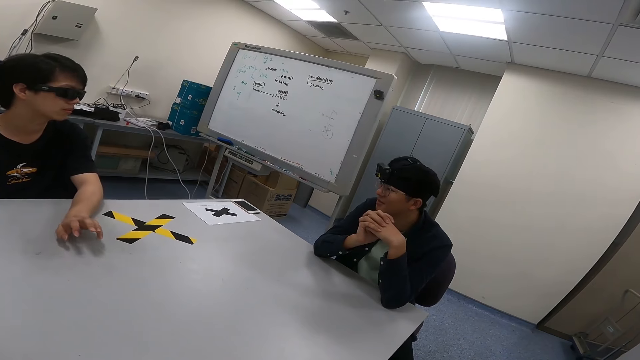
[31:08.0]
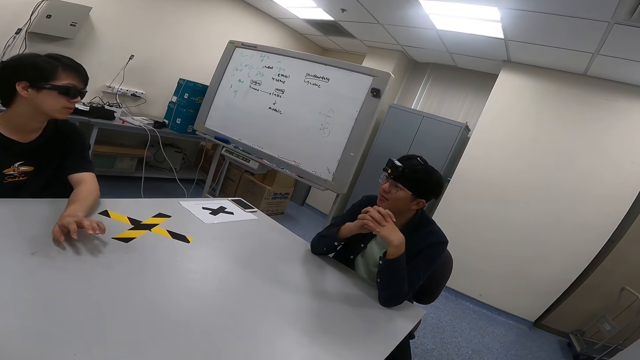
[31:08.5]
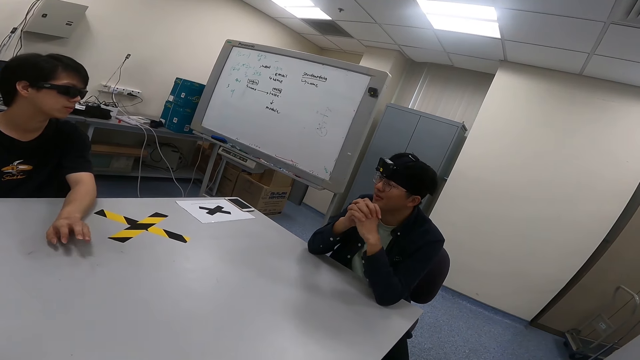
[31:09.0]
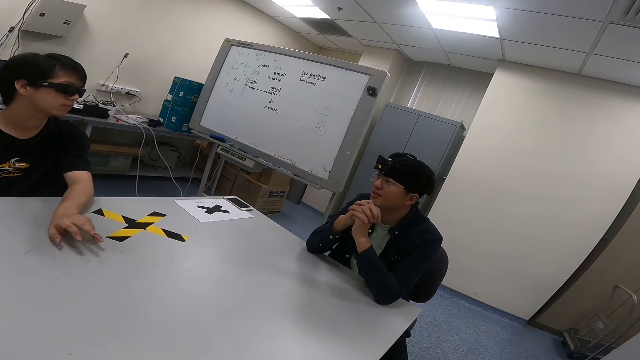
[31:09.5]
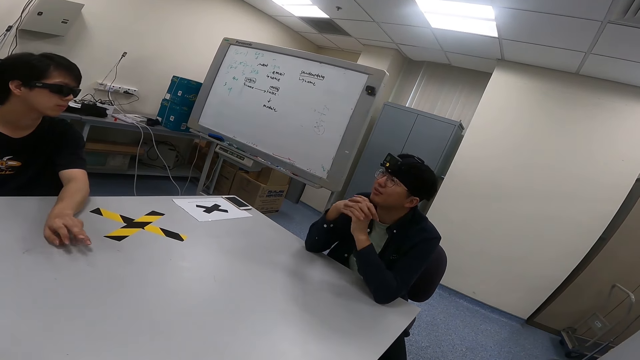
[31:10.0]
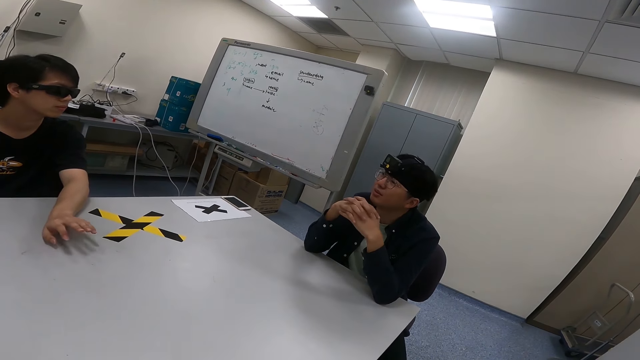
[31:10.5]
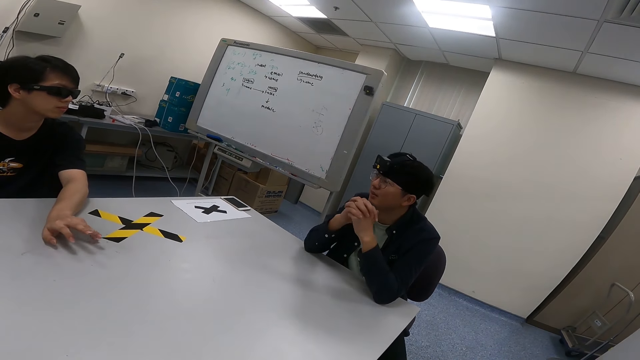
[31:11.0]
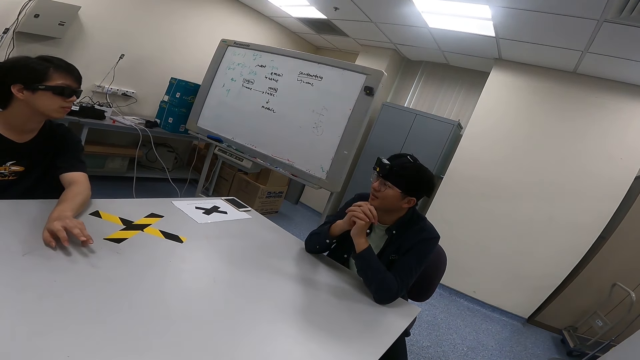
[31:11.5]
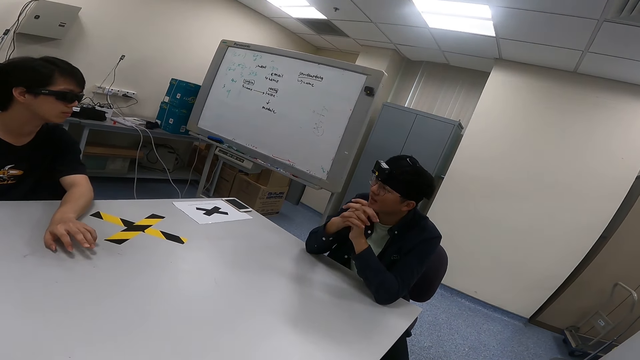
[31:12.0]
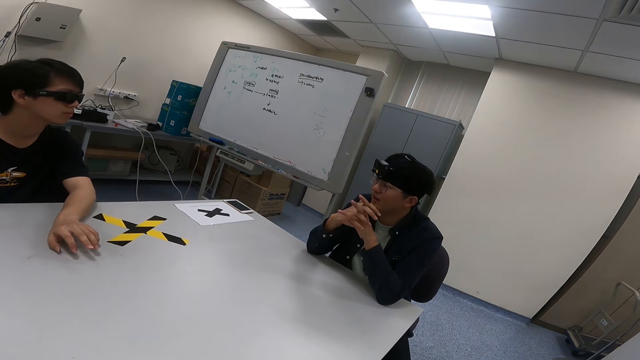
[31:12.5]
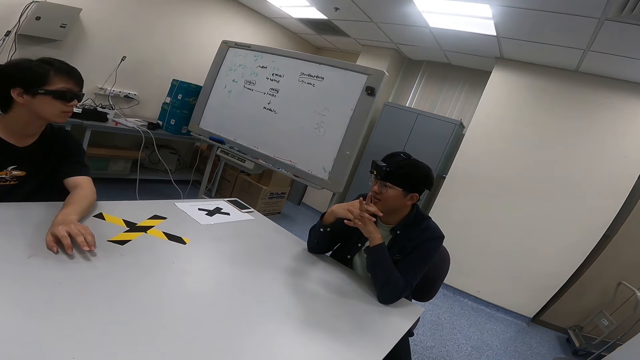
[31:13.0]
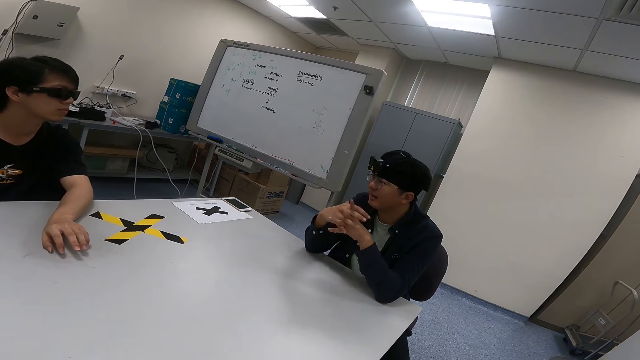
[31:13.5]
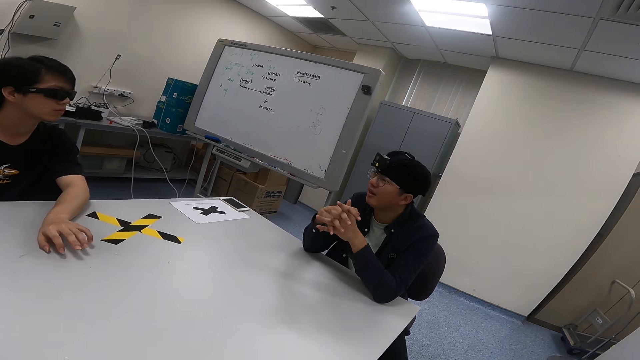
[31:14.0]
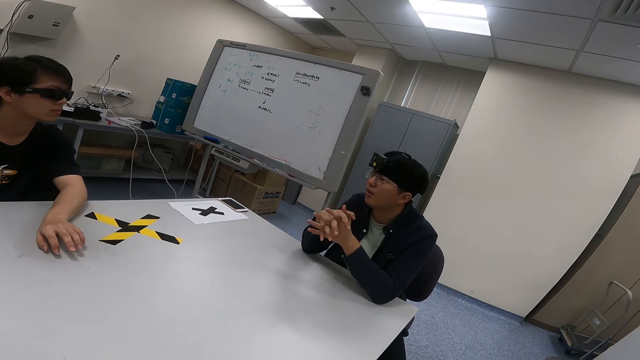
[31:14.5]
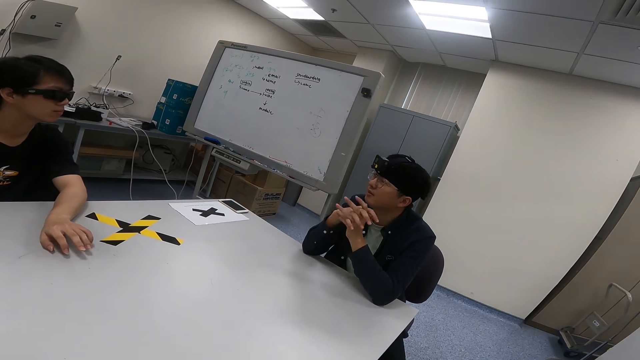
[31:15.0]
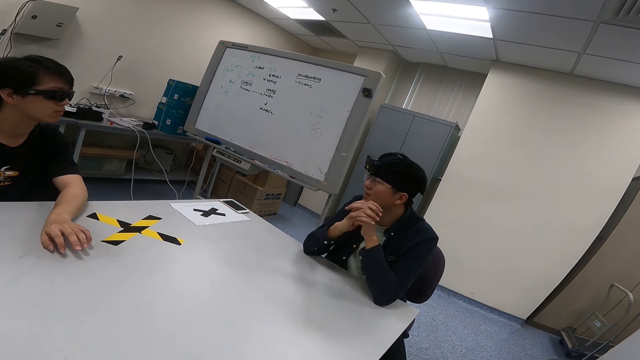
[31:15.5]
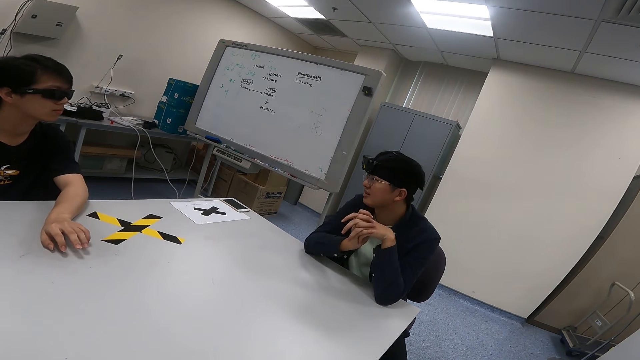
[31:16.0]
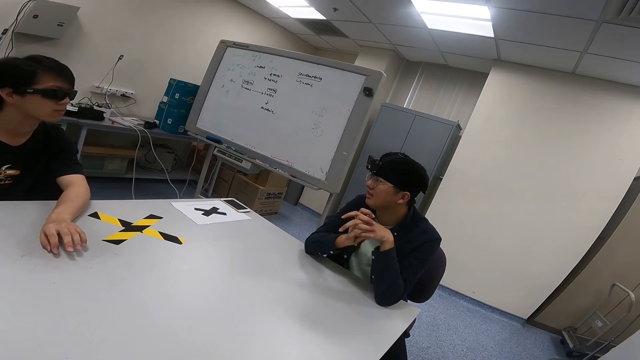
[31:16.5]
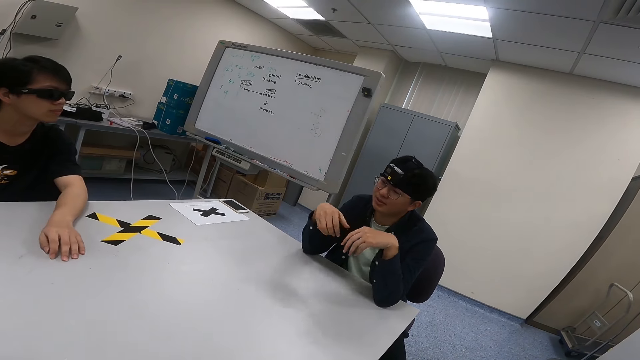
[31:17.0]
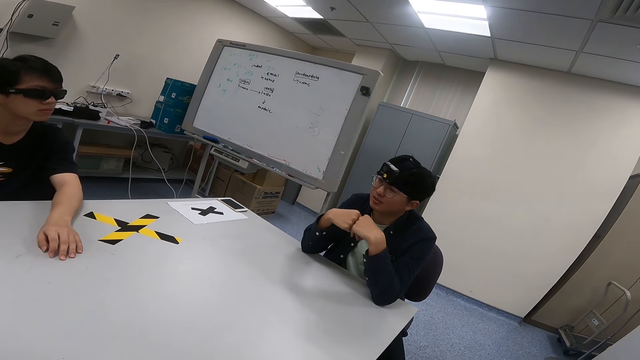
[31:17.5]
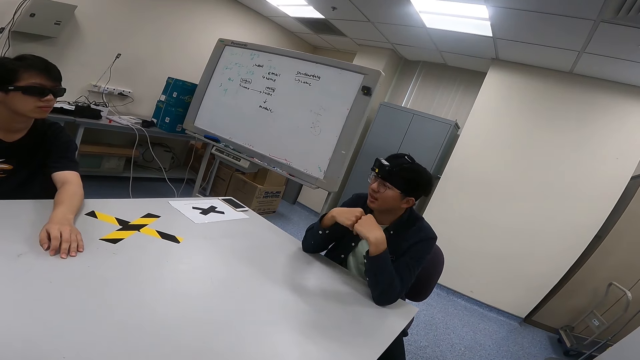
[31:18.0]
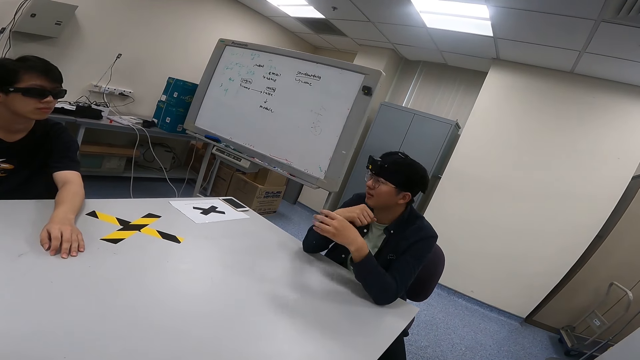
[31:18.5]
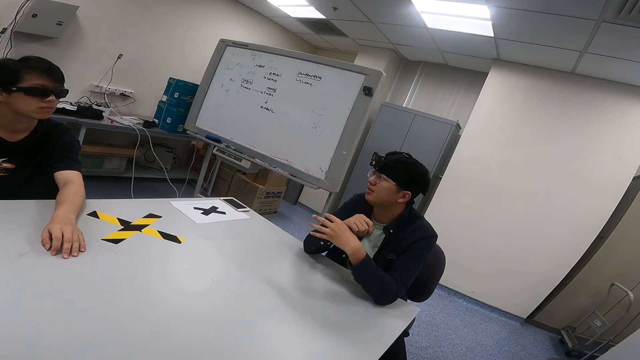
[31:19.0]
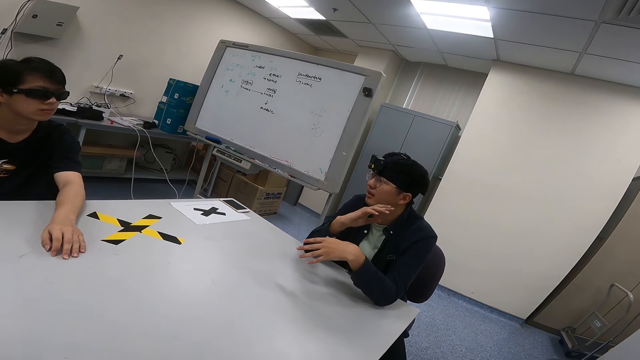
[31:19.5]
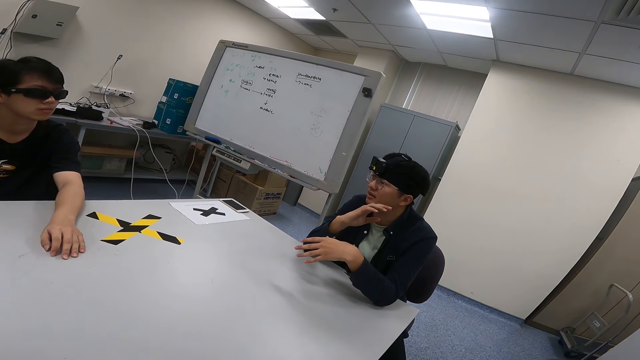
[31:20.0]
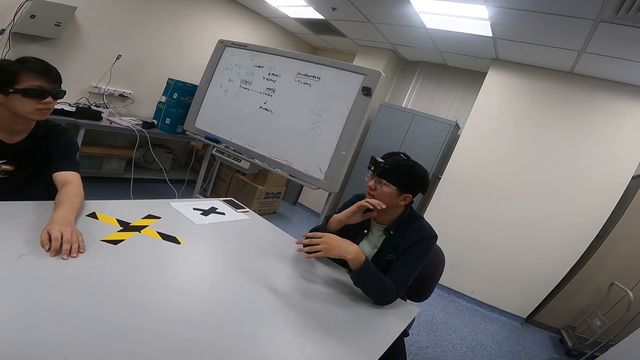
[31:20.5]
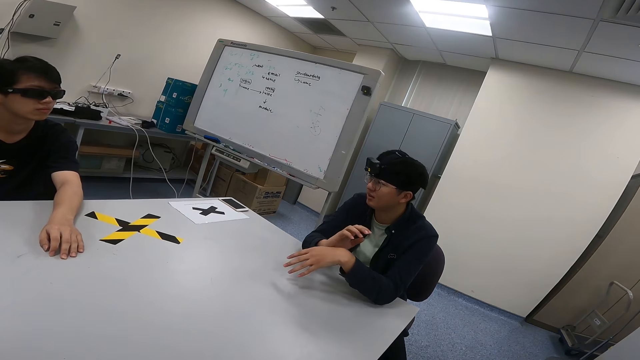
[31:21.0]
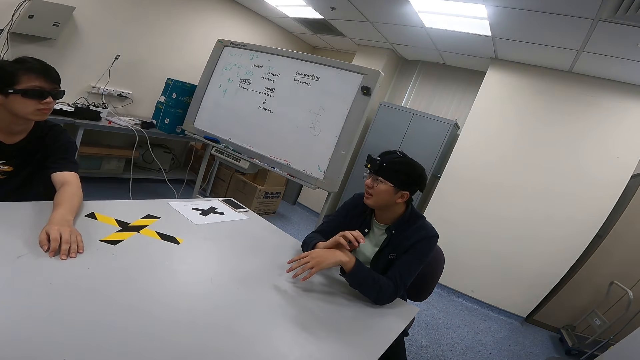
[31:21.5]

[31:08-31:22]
A man moves the fingers on the table. Another man moves the wrists and moves the hands.

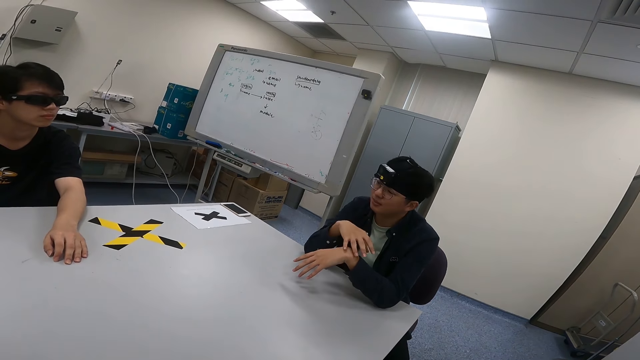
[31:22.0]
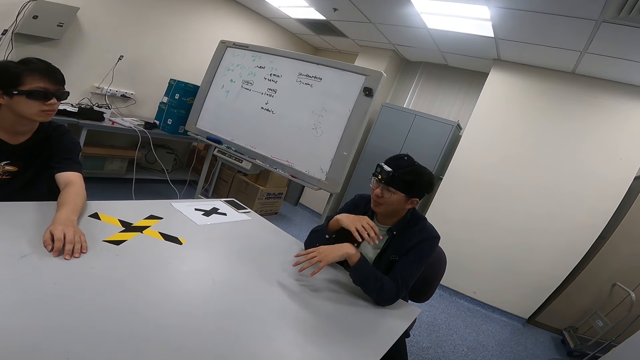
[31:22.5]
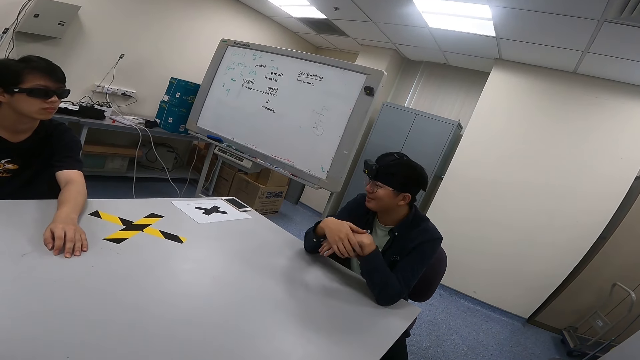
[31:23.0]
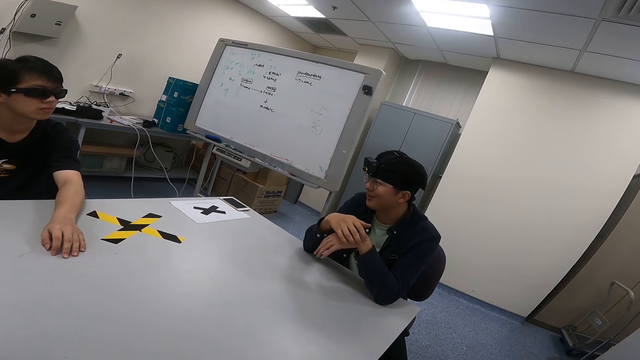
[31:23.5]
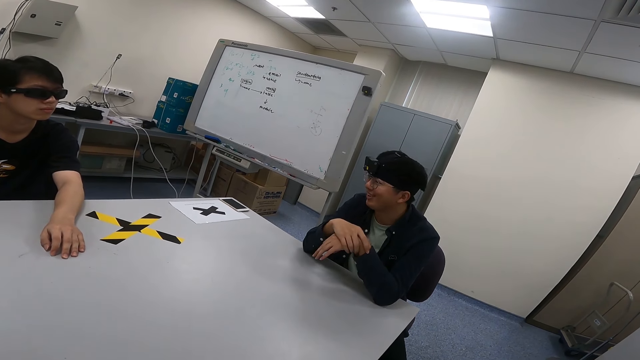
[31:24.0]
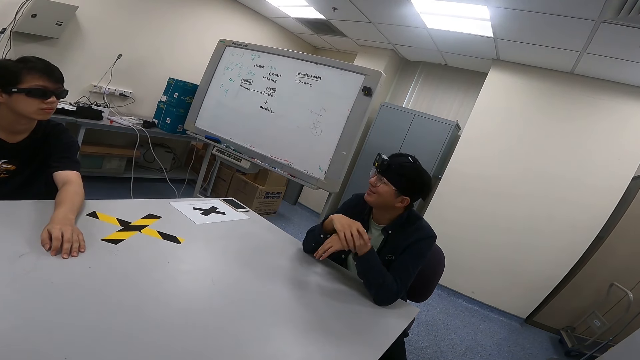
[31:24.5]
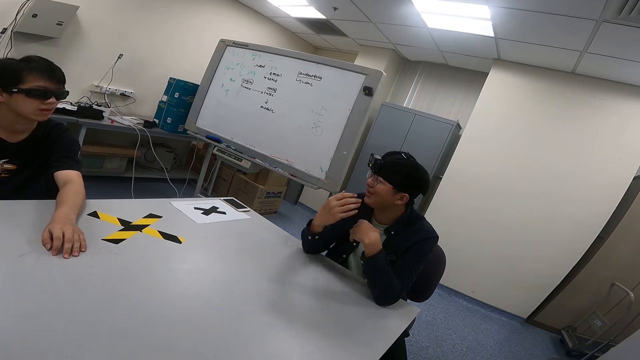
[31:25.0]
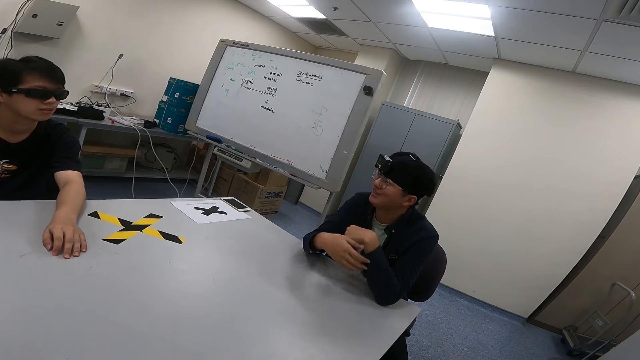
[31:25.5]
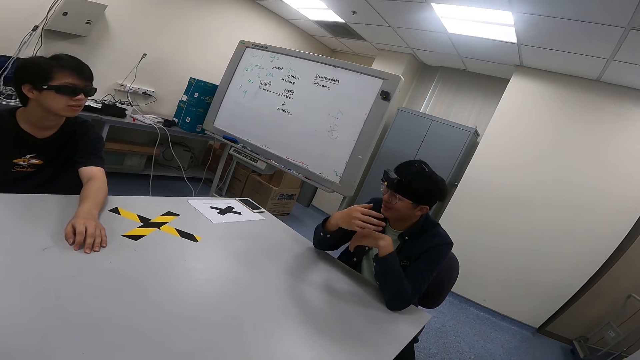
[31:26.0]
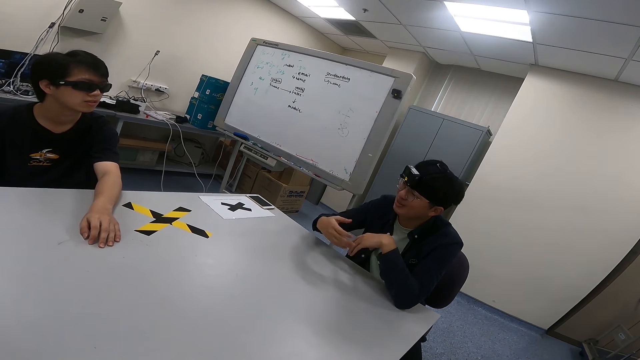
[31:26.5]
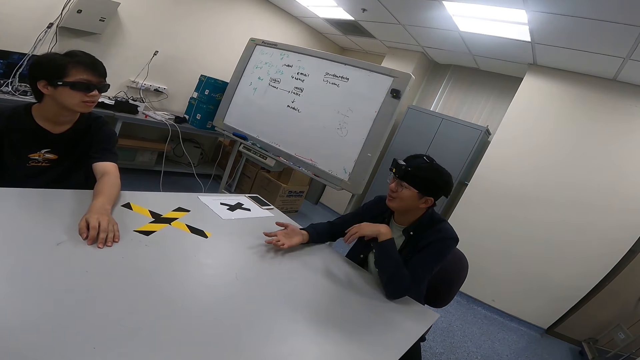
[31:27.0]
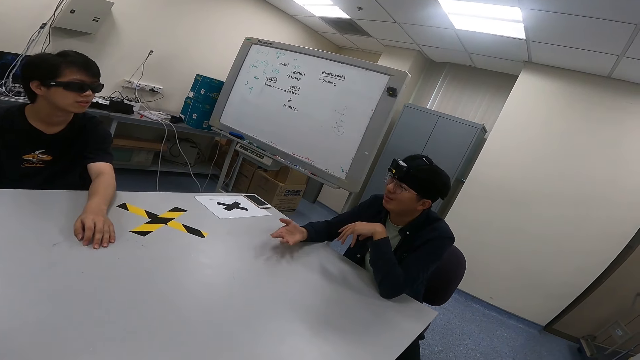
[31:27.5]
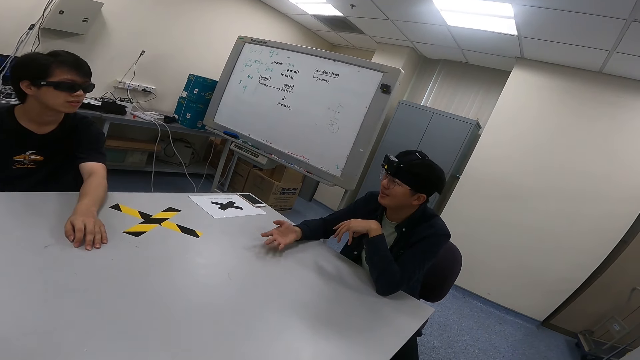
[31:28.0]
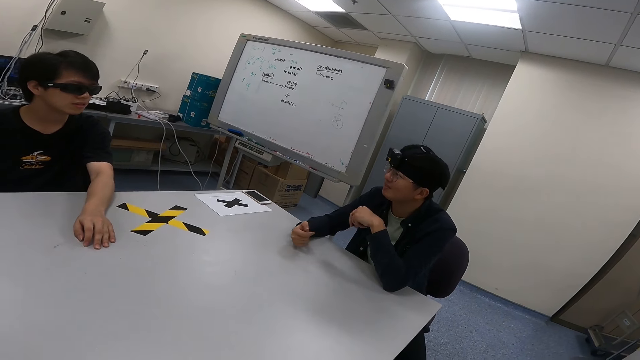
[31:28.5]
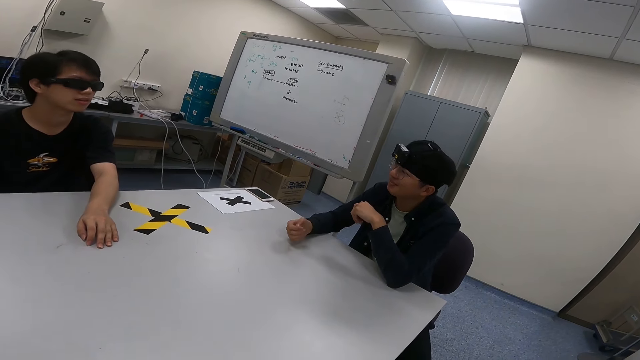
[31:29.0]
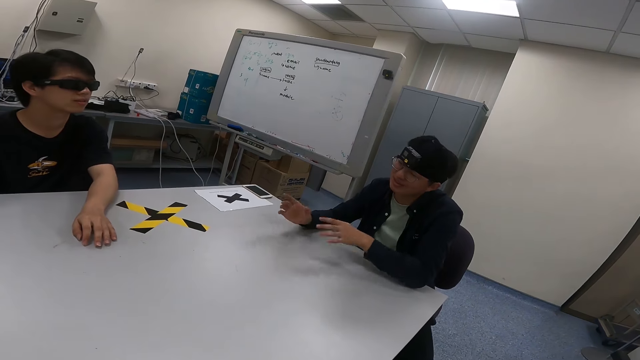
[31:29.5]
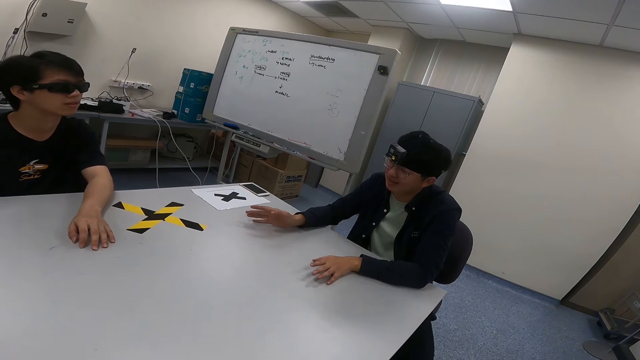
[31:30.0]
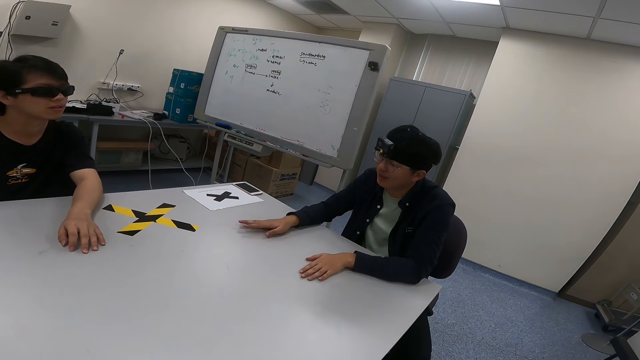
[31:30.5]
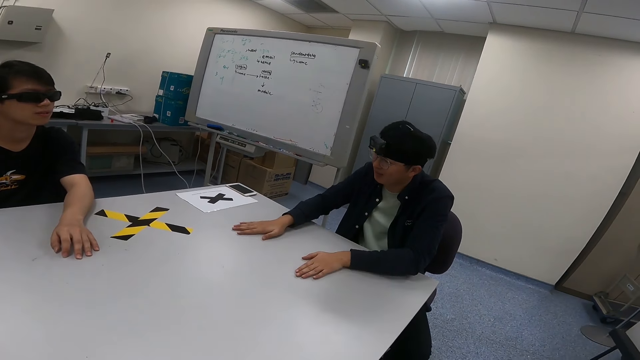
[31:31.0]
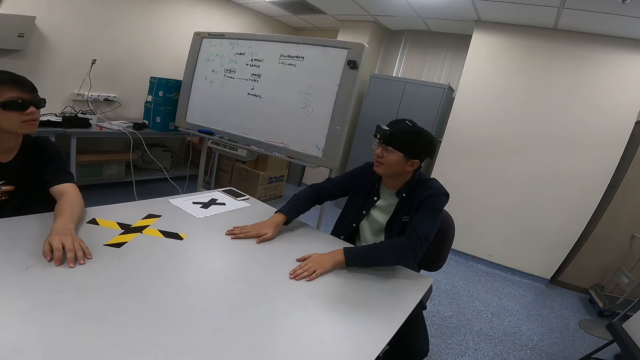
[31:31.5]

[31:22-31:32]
A man holds the hands together, moves the hands, nods the head and moves the hands.
